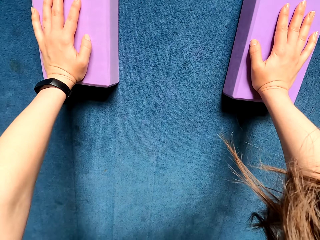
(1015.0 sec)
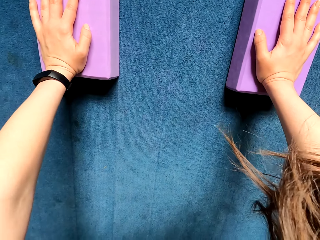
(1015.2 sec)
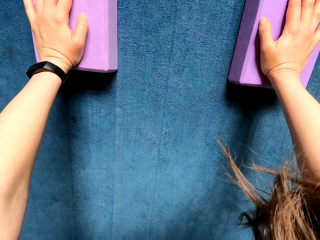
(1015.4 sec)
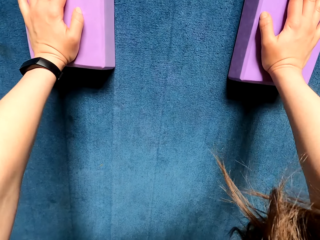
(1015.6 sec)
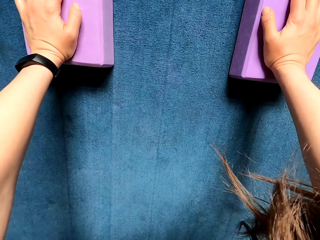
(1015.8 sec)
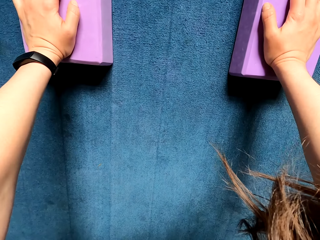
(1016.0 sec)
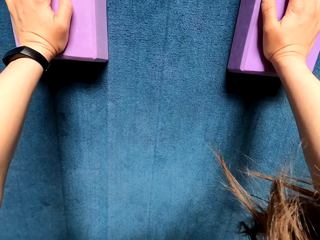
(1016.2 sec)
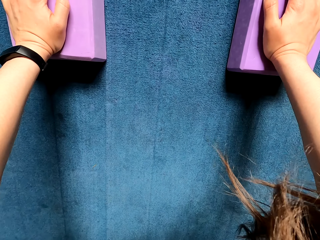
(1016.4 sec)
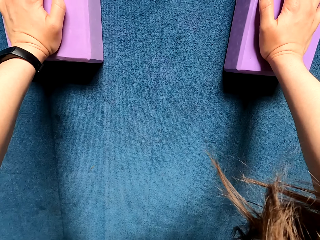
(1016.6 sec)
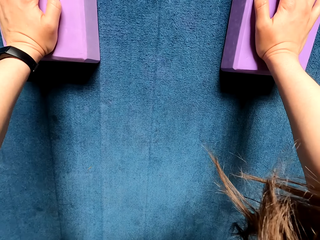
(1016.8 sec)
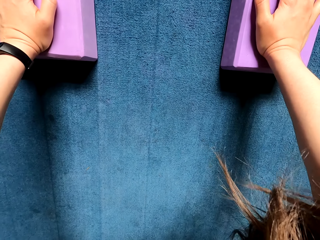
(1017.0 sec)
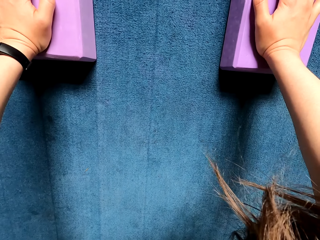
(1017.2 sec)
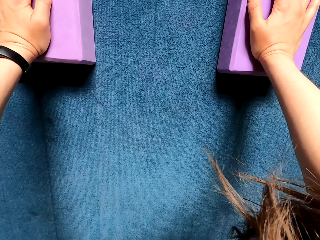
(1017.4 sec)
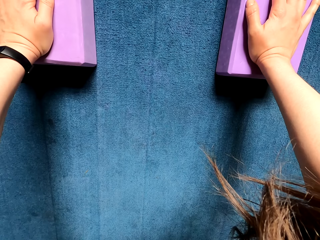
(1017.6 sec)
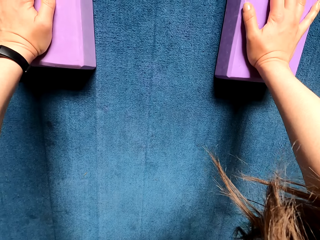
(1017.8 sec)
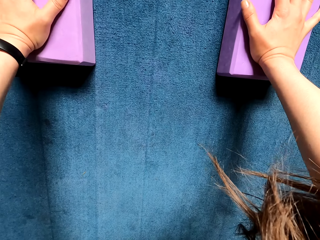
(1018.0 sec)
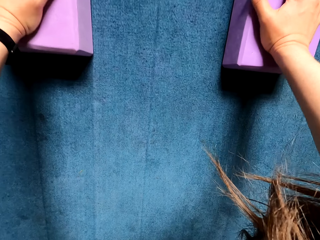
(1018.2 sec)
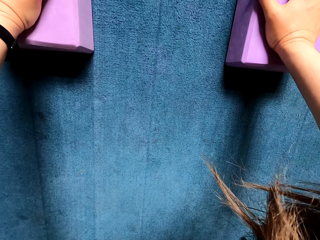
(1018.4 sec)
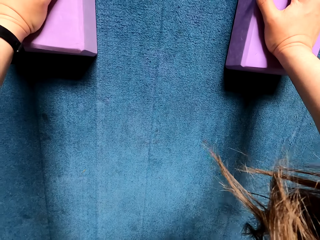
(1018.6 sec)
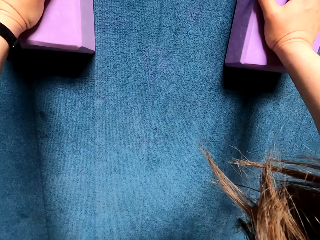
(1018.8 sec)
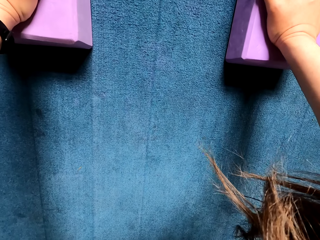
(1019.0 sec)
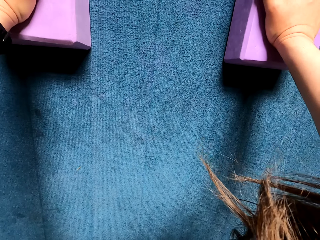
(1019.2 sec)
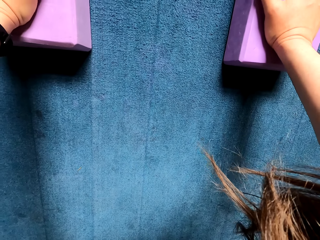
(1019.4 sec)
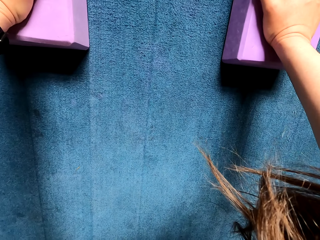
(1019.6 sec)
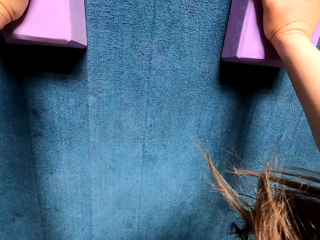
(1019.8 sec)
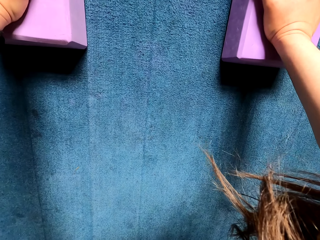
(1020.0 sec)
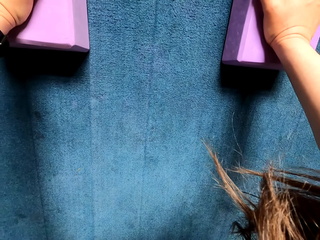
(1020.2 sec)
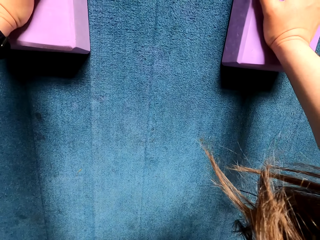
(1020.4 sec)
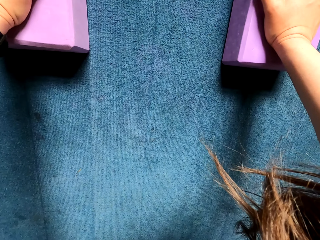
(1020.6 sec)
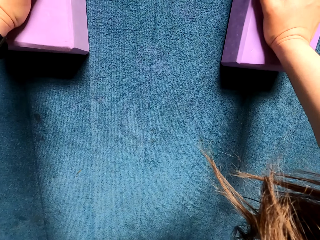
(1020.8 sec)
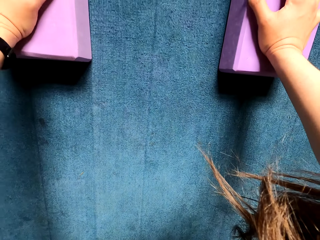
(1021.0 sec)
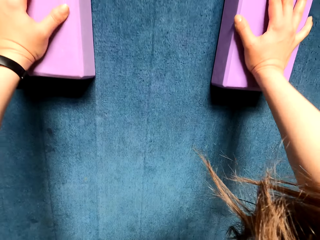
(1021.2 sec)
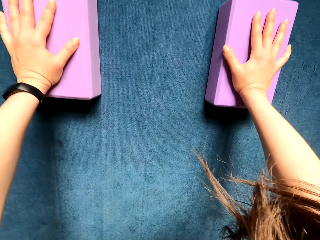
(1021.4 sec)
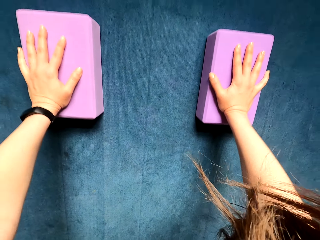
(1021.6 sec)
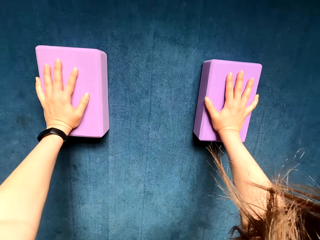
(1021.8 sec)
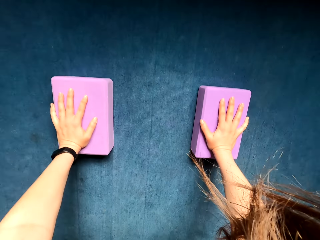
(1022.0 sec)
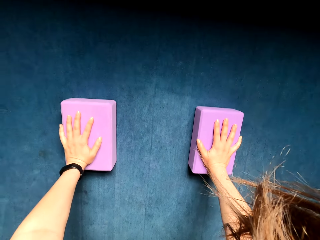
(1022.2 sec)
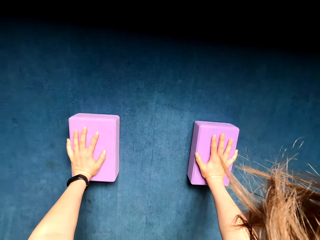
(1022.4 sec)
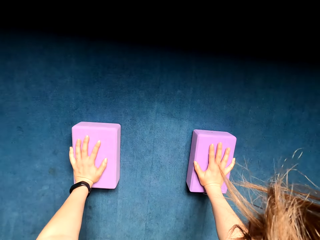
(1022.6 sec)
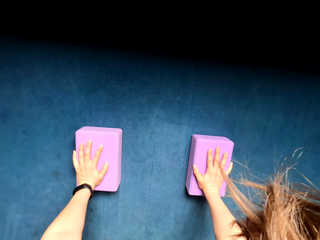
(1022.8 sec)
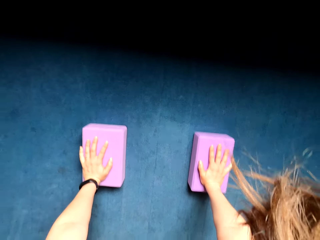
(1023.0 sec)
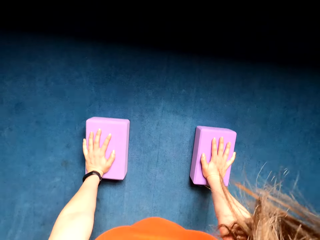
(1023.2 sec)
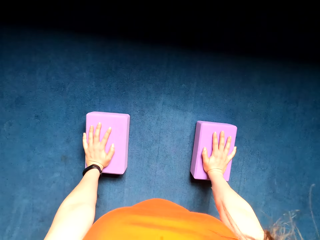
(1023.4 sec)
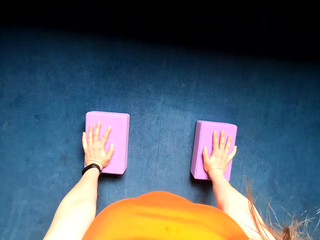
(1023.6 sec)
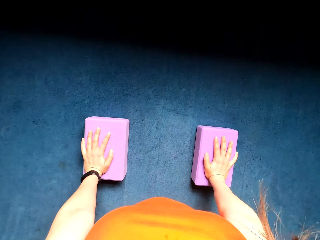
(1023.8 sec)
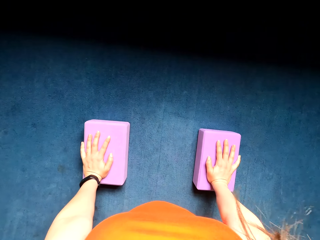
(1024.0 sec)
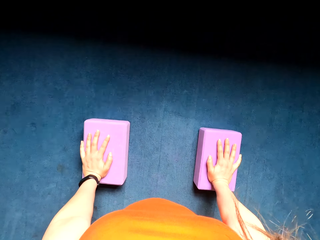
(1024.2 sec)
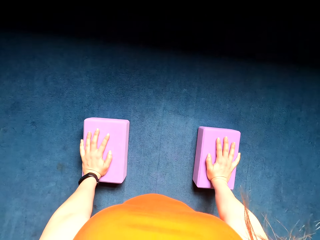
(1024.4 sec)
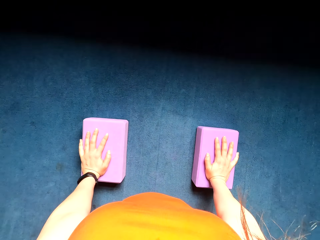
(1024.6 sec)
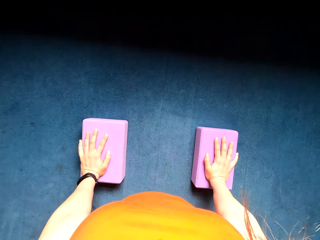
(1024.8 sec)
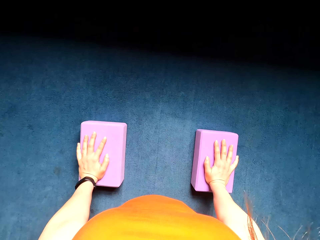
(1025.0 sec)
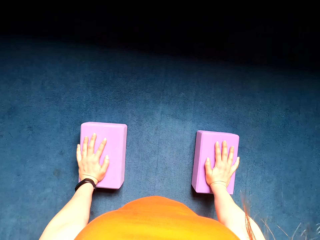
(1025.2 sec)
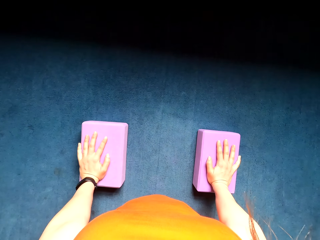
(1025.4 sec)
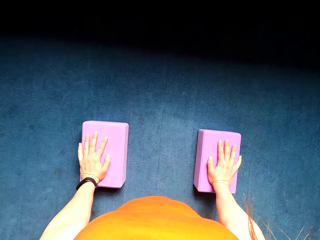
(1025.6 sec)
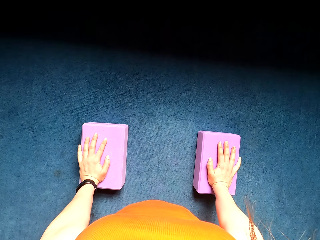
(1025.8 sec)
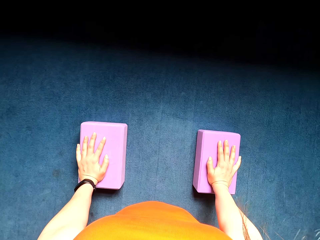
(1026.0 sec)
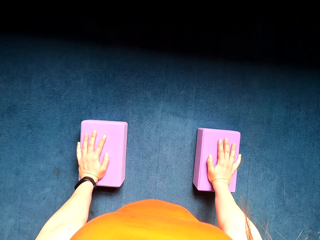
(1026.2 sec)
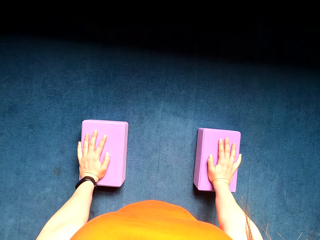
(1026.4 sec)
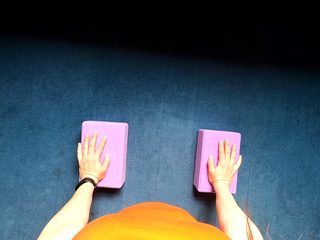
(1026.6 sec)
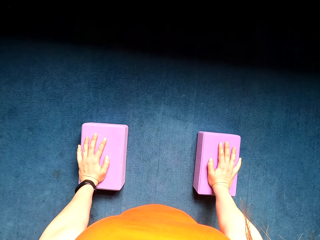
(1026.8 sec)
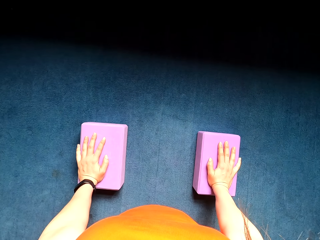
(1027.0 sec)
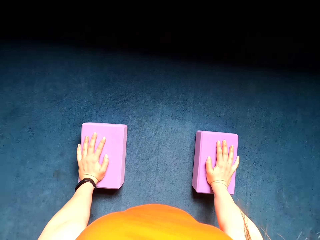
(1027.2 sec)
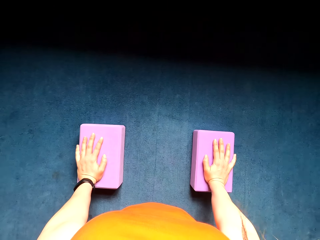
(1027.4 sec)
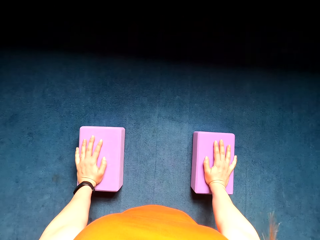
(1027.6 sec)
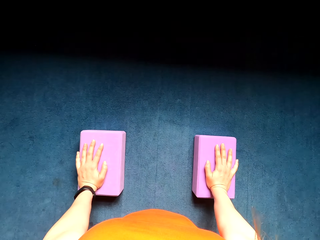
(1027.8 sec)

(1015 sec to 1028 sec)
The camera wearer bends down on the floor.

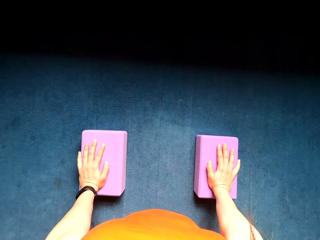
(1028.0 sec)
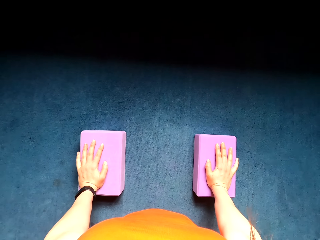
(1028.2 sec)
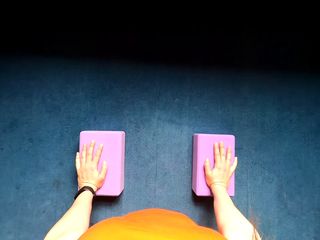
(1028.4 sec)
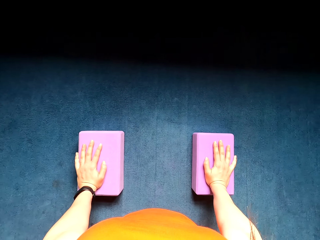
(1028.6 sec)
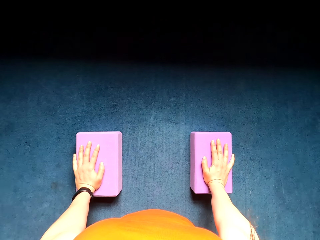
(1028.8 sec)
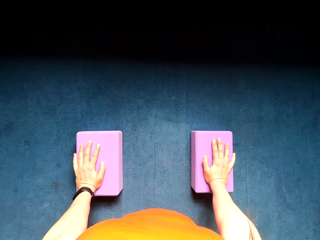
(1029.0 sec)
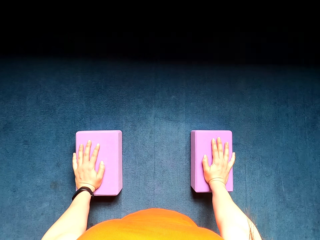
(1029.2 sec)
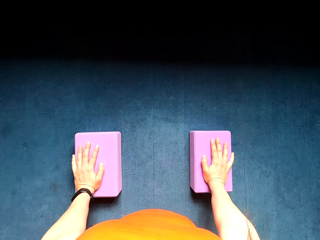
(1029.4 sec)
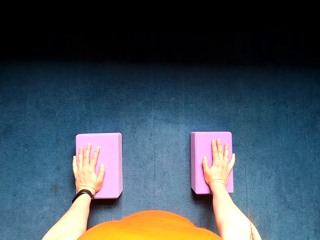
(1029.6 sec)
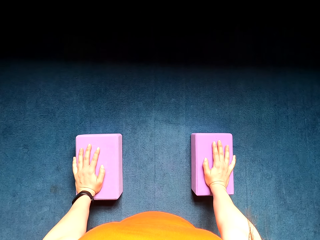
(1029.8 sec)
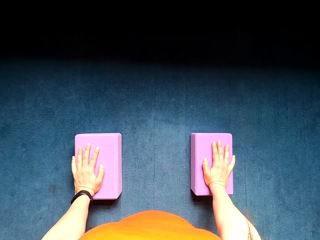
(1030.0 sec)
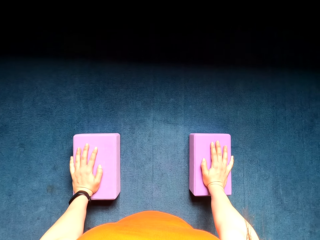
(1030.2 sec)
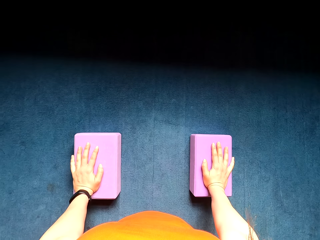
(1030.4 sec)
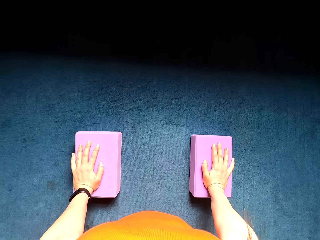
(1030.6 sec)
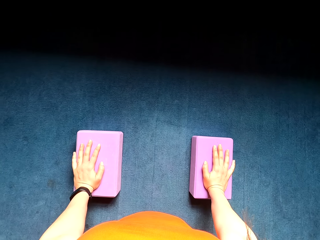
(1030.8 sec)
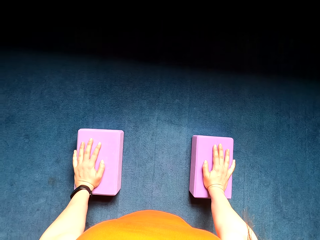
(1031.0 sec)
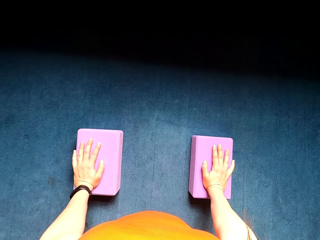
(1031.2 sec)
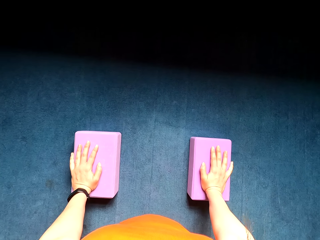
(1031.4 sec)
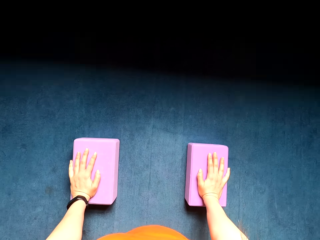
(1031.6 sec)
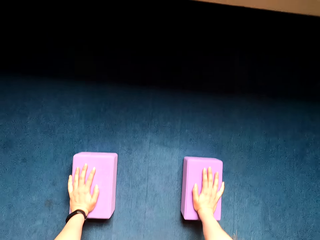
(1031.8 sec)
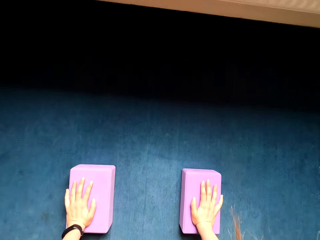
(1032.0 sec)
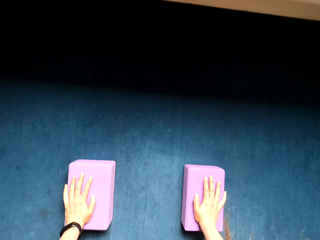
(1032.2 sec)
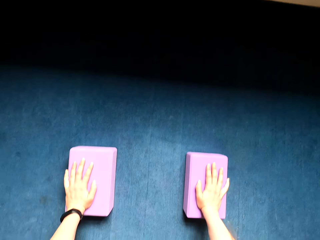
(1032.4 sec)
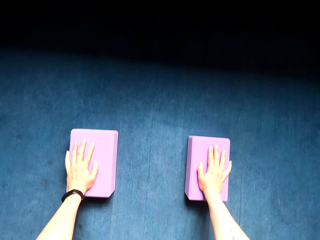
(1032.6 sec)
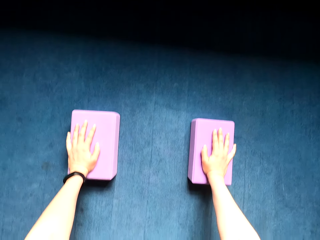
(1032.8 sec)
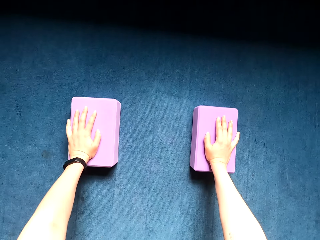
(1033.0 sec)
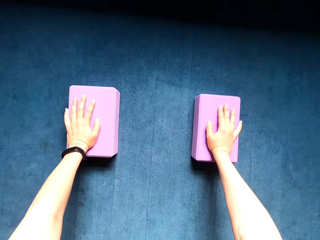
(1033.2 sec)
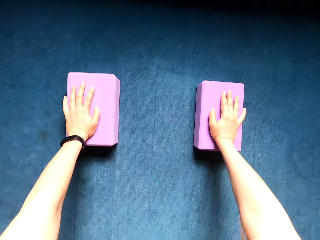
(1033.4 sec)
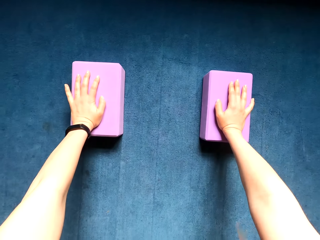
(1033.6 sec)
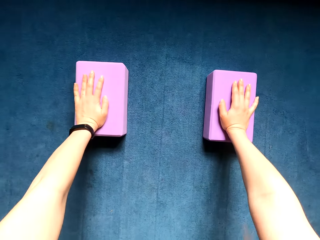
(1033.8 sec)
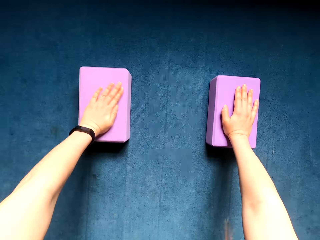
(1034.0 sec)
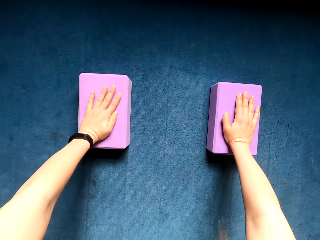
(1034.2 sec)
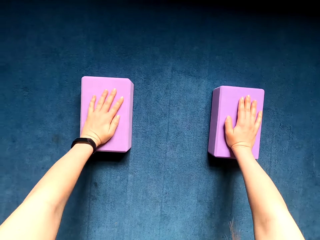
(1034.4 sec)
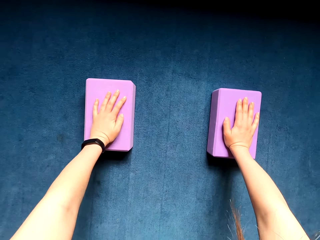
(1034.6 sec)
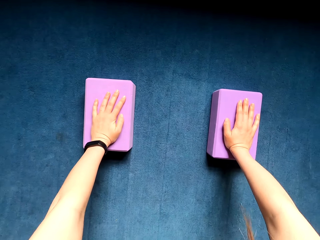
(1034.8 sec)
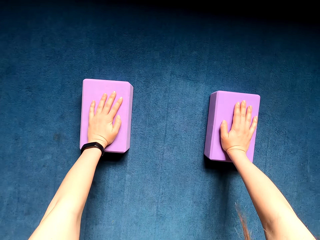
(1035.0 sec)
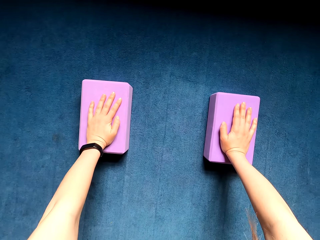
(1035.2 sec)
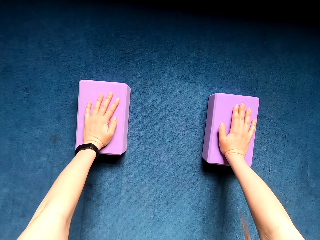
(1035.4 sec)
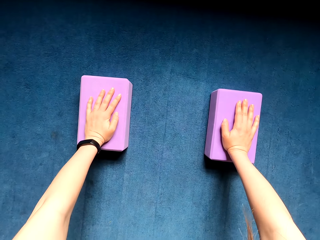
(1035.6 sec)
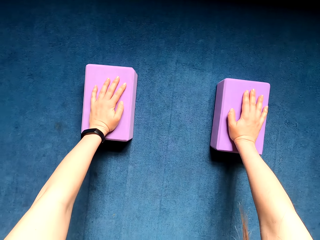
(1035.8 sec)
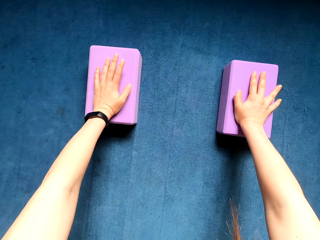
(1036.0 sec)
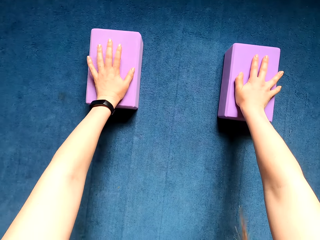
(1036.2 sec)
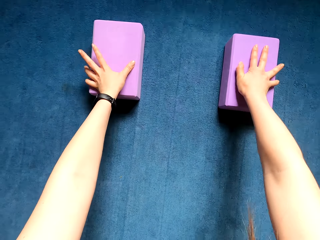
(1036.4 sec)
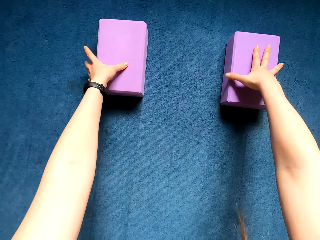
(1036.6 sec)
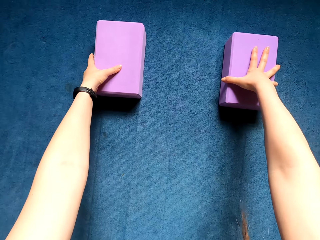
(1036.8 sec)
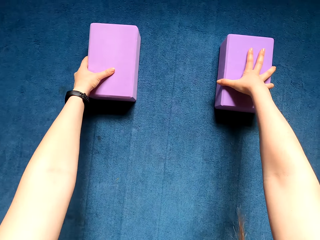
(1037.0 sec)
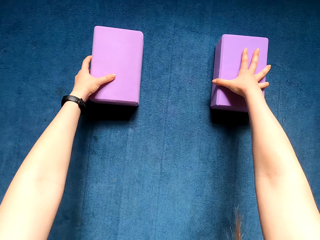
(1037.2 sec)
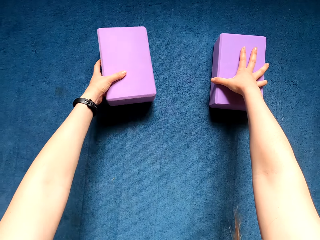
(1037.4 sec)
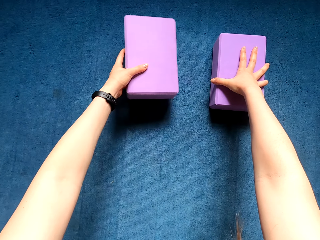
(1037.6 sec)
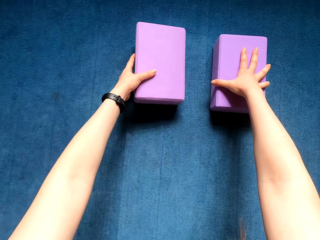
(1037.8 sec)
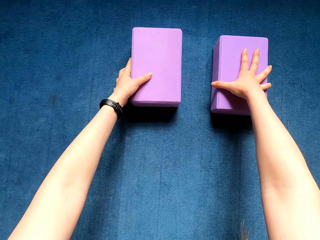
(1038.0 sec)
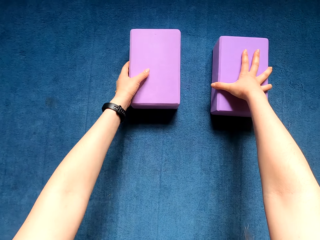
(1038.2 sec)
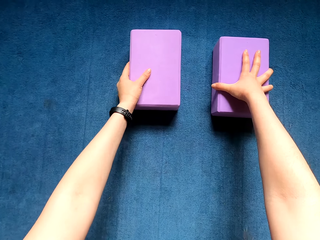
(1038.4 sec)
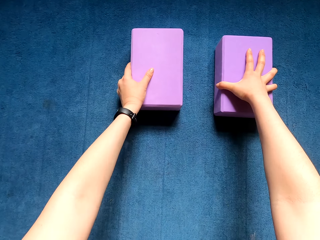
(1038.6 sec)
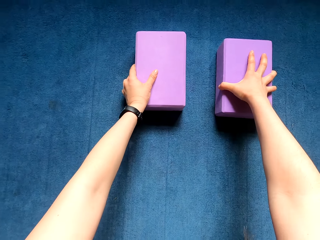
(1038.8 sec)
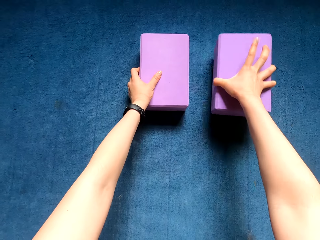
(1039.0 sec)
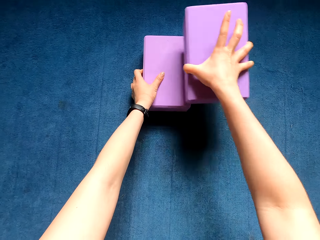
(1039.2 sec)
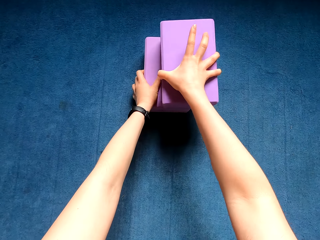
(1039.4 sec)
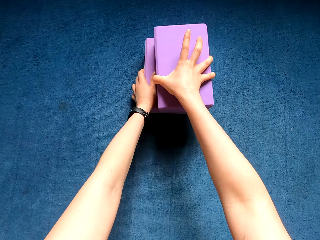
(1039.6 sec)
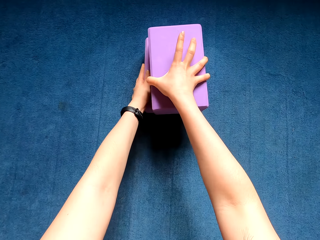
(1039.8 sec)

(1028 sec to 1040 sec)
The camera wearer moves her hands from the sponge. She moves the sponge closer to the other.
